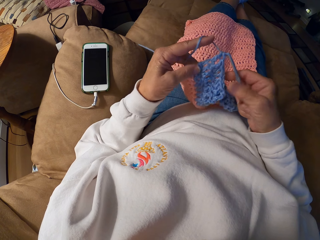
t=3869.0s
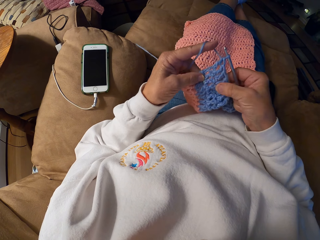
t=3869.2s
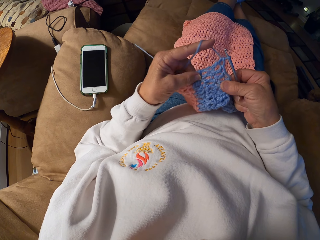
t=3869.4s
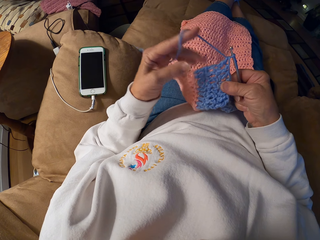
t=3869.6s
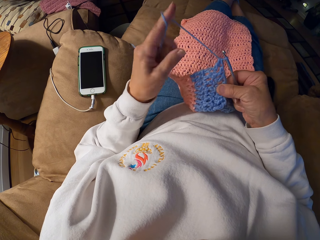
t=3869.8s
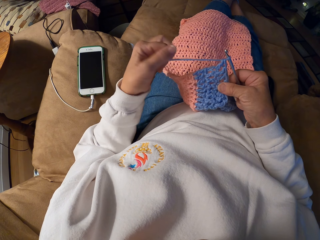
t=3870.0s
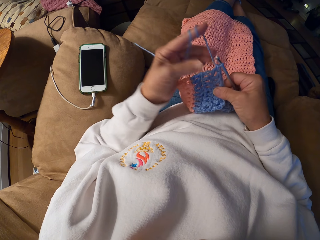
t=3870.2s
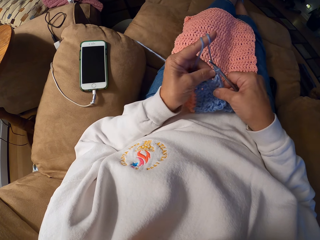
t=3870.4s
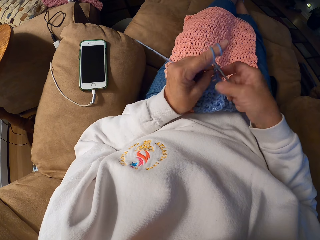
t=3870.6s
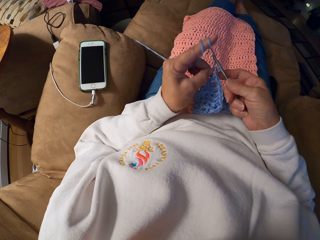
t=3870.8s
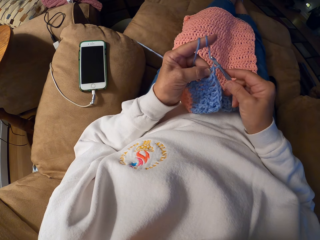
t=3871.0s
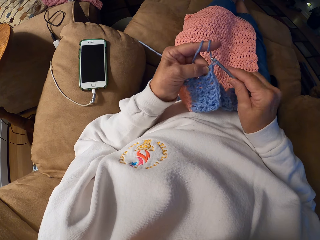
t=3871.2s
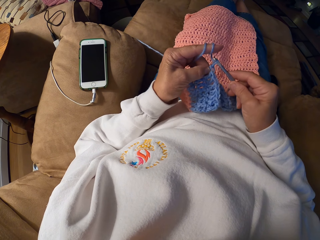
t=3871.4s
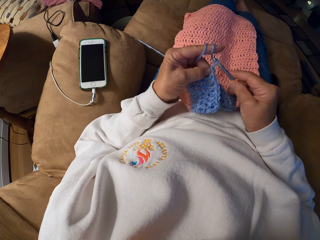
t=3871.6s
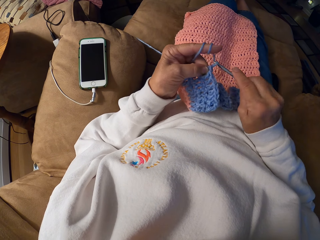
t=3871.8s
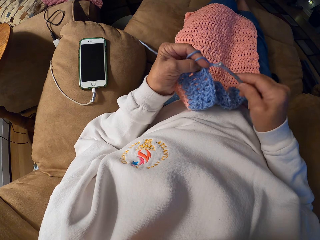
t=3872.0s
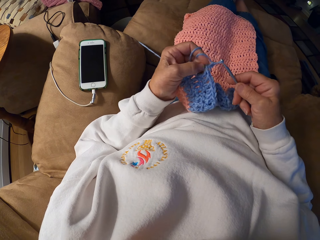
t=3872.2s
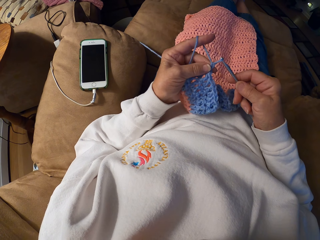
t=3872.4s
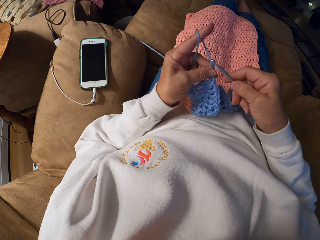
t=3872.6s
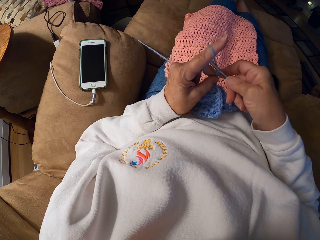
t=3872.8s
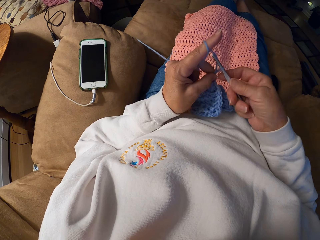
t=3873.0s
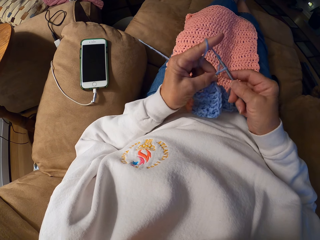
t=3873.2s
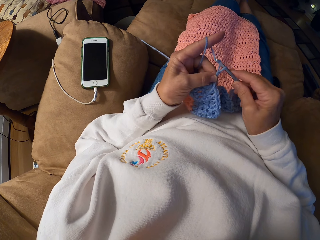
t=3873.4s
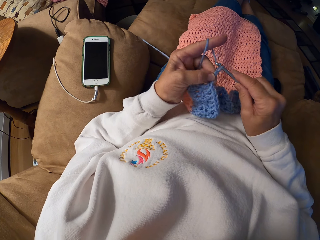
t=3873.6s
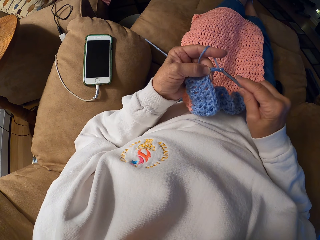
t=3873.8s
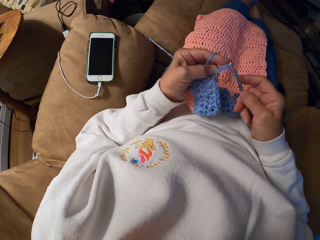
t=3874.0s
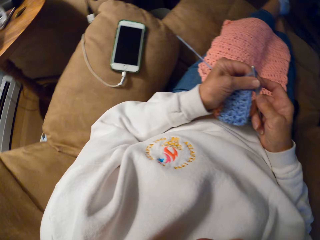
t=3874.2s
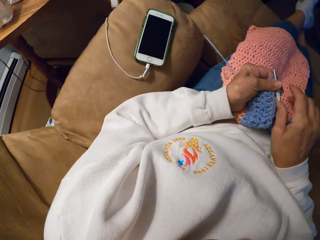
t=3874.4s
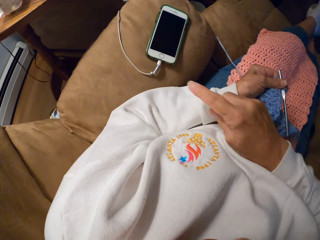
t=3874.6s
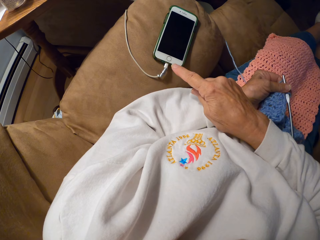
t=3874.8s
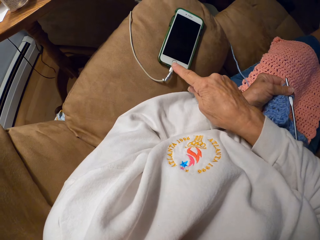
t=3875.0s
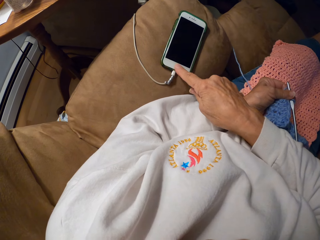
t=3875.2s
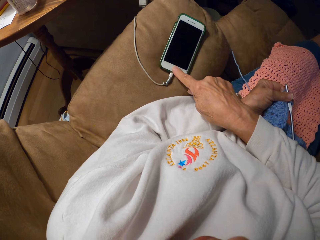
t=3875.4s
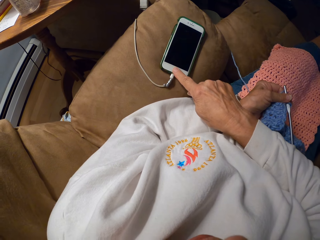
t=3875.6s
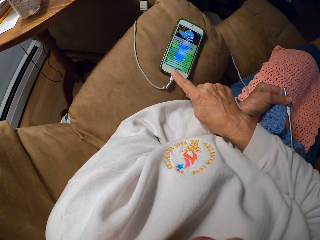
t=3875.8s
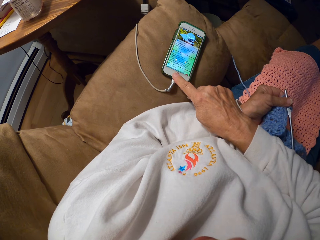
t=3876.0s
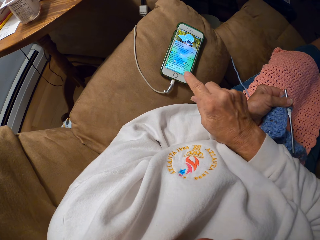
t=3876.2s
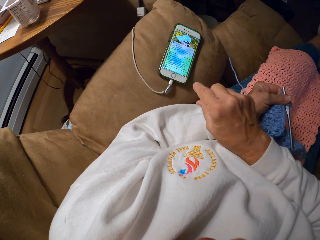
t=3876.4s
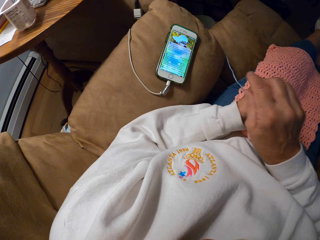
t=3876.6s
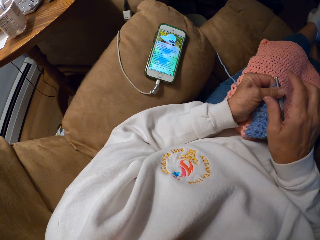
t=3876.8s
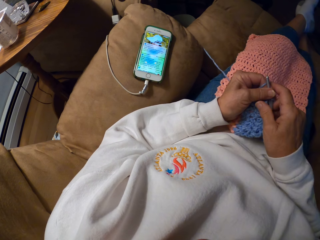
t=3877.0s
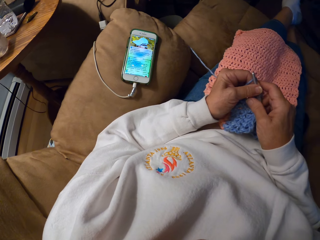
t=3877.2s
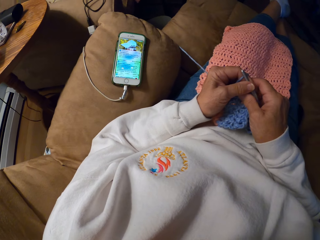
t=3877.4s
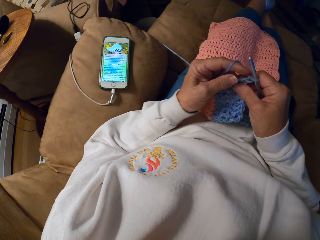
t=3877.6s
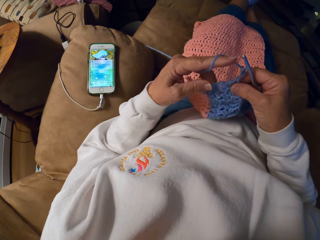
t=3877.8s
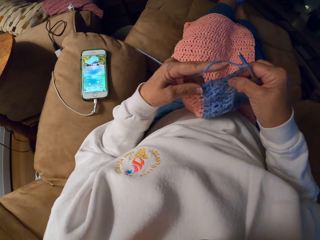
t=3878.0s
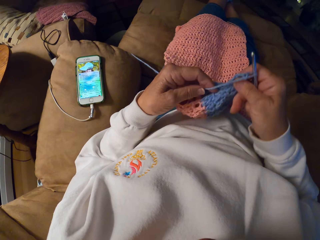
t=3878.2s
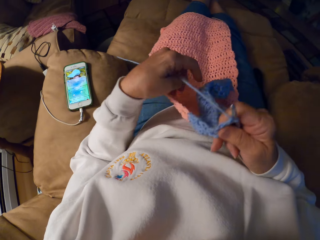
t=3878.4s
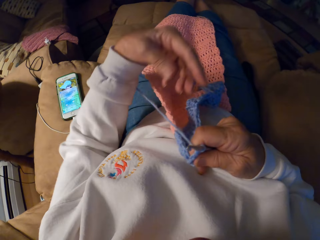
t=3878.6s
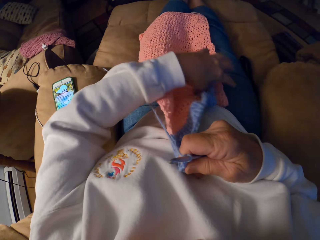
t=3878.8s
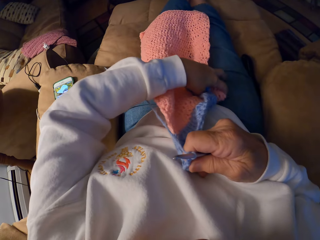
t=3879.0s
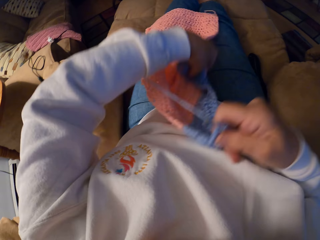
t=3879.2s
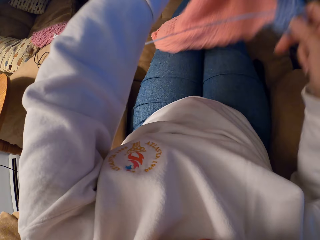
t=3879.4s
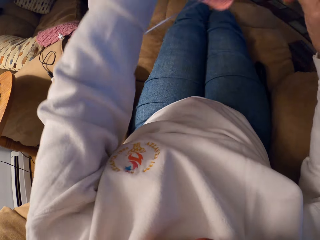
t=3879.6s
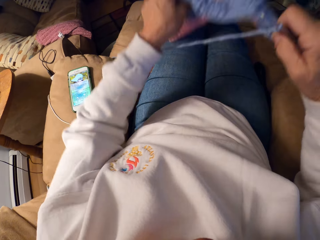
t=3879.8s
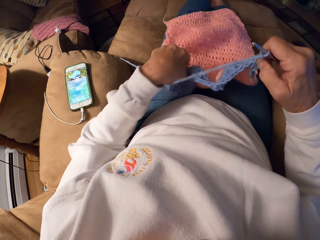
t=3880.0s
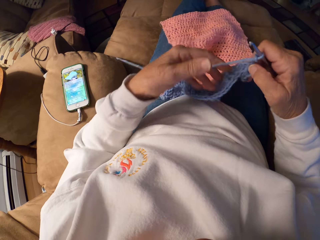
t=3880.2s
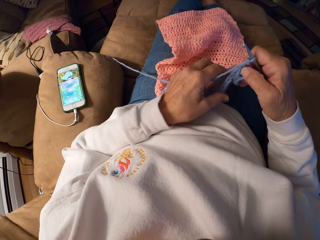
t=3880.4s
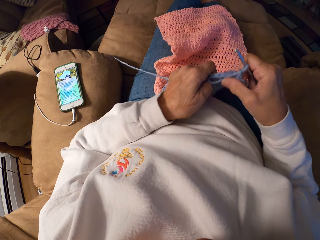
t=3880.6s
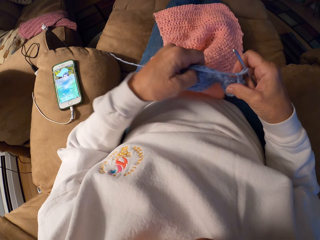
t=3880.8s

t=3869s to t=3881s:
The camera wearer rolls the yarn on her left hand. She adjusts the thread. She crochets the garment with the yarn and the crochet hook. She holds the crochet hook with her left hand. She presses her phone on the sofa with her left index finger. She passes the crochet hook to her right hand. She turns the garment. She adjusts the crochet on her lap with her left hand.

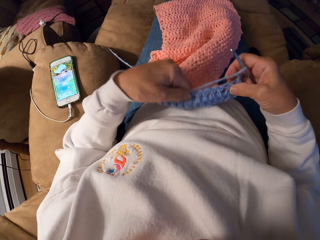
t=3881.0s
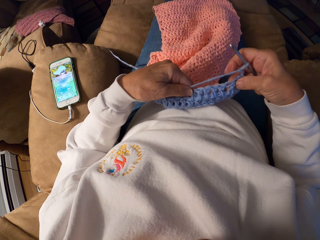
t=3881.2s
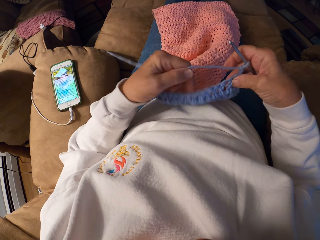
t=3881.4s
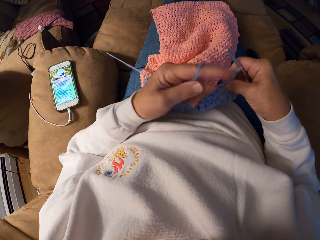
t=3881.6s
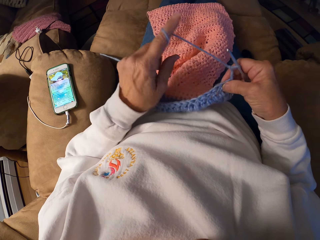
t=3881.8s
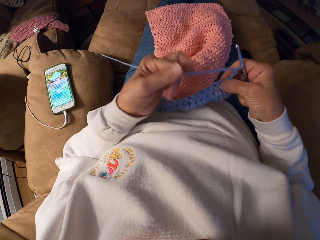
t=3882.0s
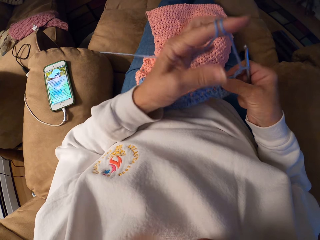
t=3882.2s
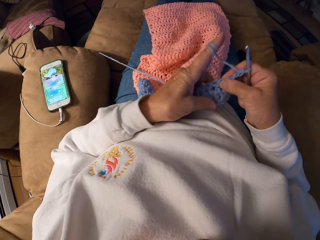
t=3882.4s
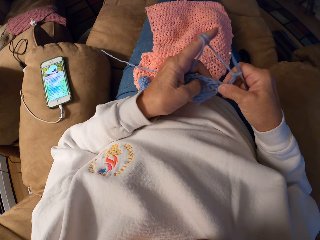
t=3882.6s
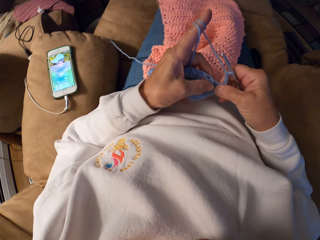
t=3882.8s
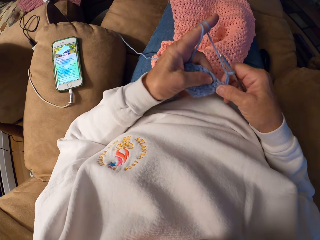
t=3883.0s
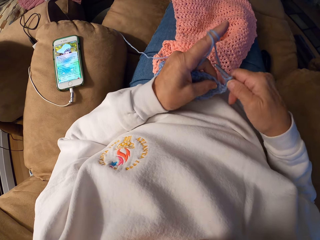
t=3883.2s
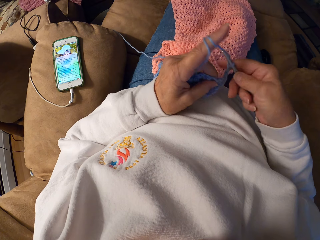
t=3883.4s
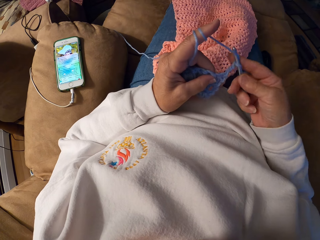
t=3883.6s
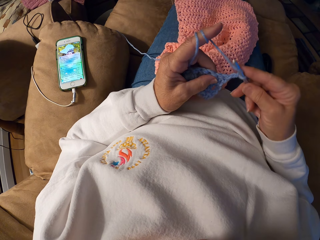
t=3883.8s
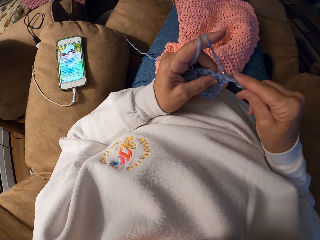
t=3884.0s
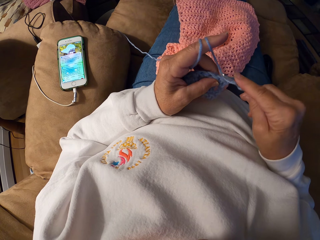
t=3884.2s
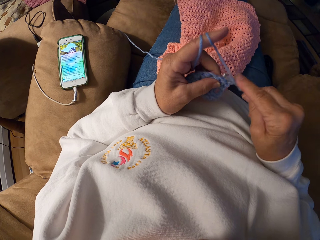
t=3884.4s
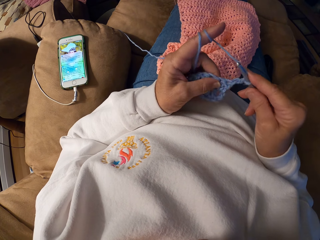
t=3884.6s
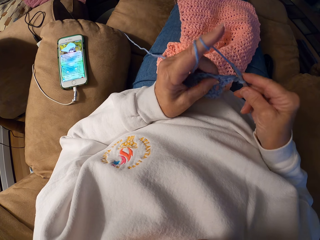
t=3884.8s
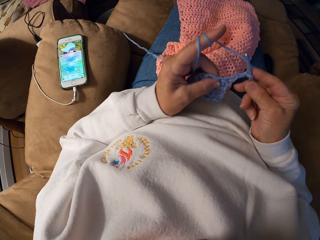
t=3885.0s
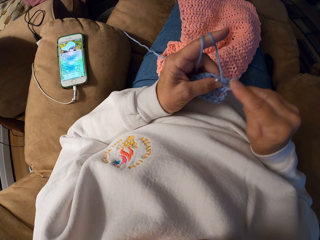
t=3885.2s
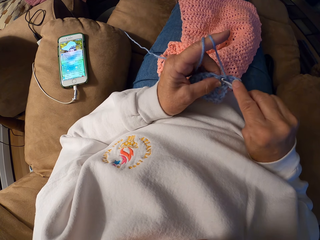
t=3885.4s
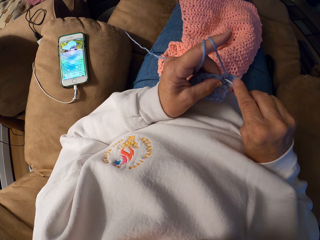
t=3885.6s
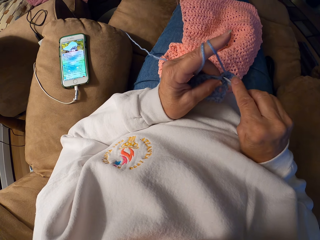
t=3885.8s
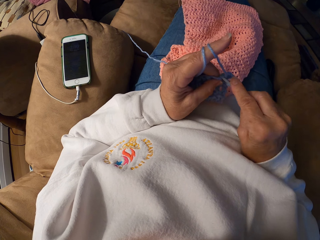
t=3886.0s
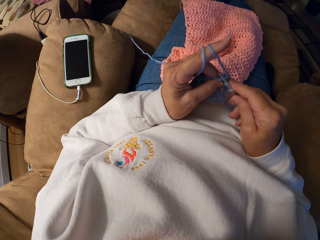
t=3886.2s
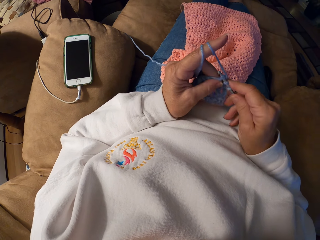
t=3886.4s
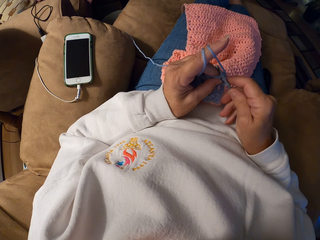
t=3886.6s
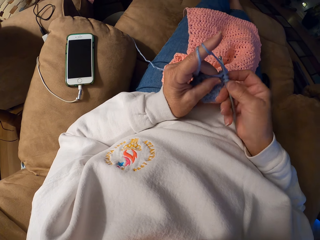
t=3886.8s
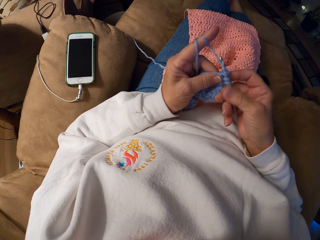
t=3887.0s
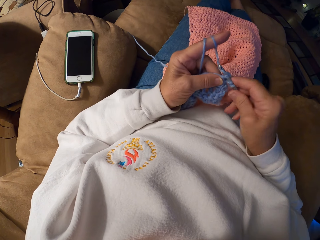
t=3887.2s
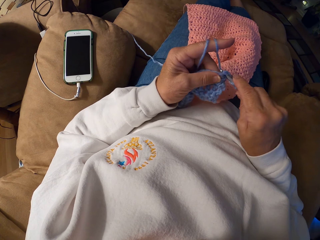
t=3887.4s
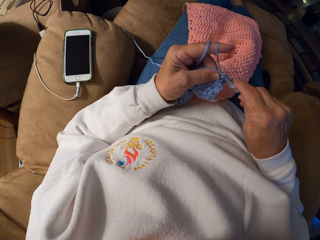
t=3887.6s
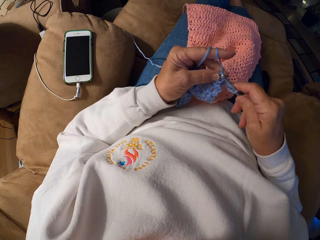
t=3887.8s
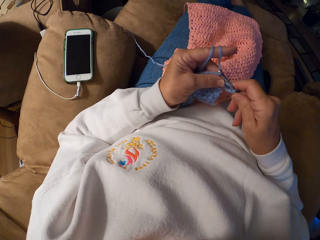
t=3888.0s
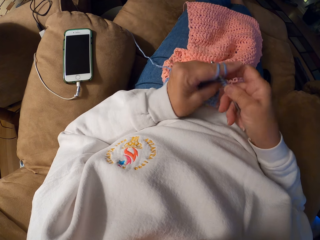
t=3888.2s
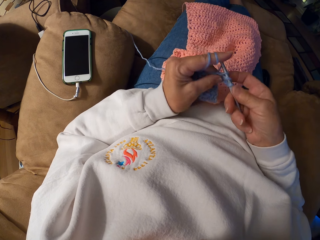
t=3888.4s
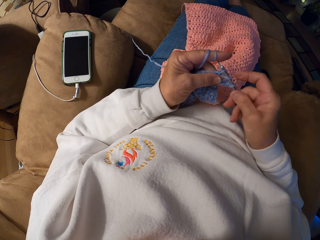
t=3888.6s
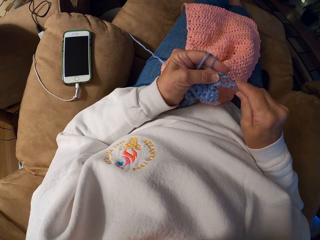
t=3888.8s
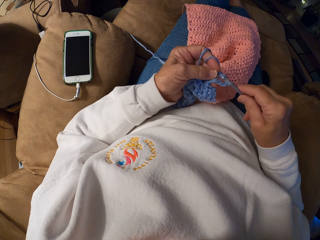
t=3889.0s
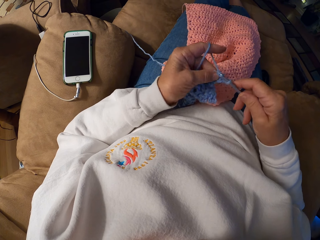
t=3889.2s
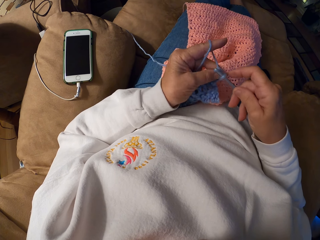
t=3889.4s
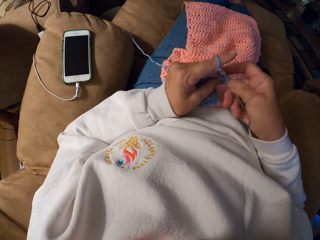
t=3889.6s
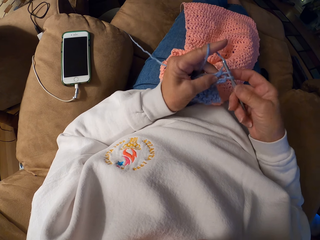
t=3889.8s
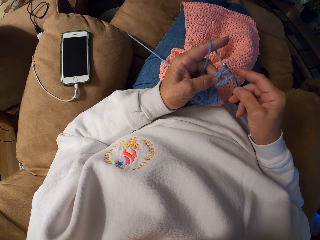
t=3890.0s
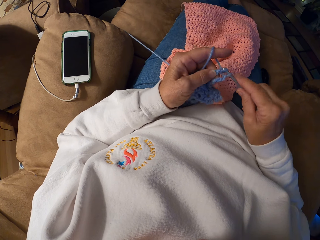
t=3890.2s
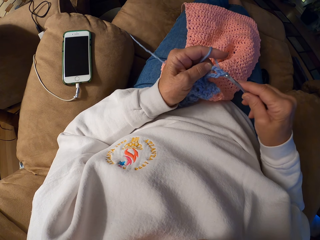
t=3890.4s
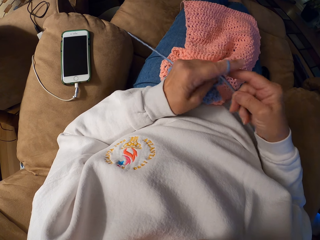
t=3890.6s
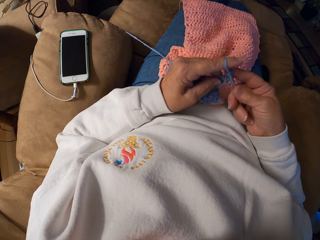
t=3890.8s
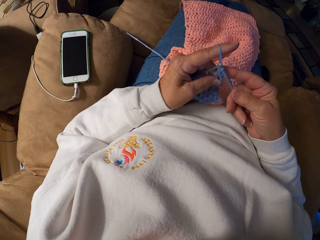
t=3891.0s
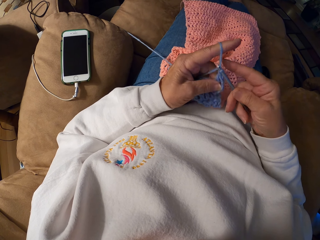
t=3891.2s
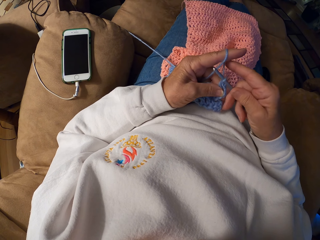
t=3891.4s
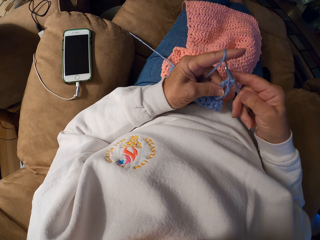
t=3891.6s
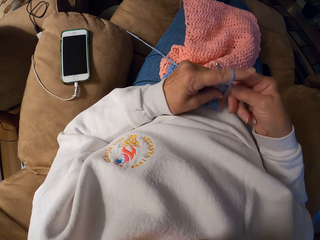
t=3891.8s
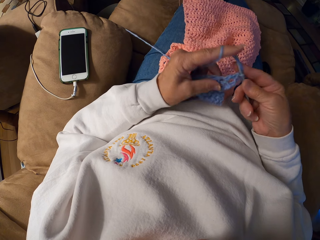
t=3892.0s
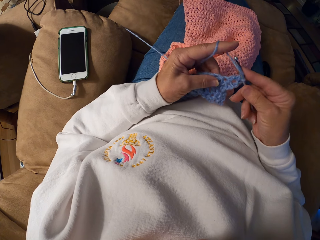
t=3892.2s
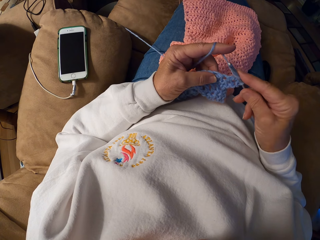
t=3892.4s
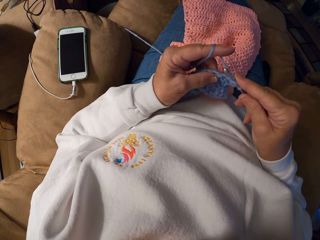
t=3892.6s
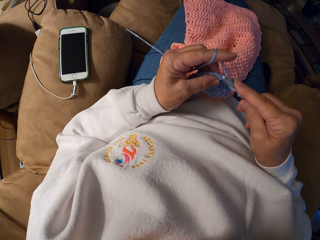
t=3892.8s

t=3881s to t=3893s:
The camera wearer rolls the yarn on her left hand. She adjusts the thread. She crochets the garment with the yarn and the crochet hook.
